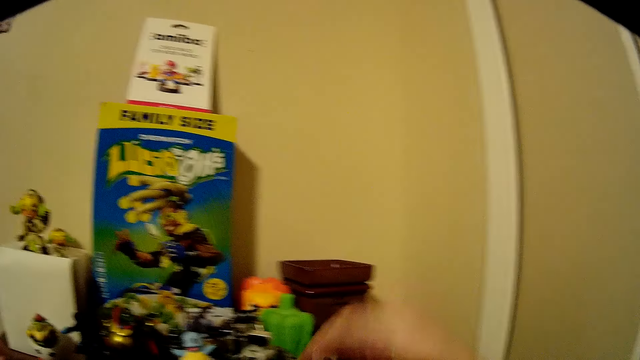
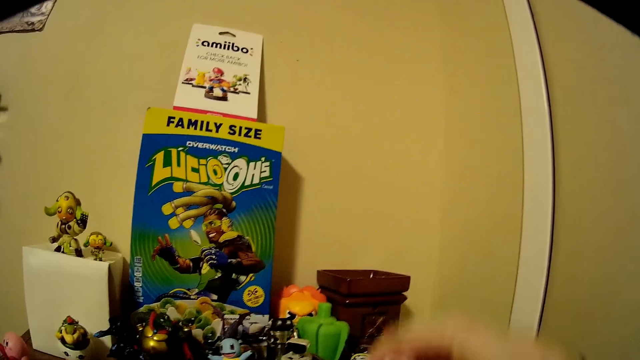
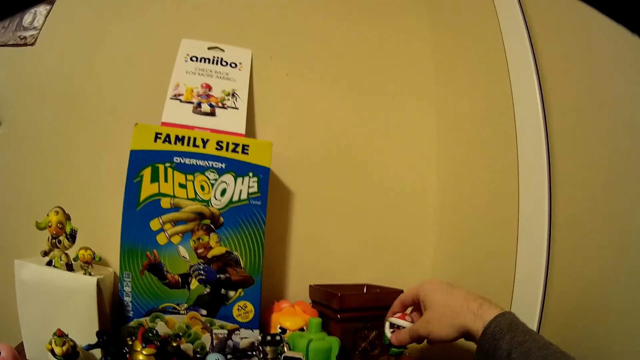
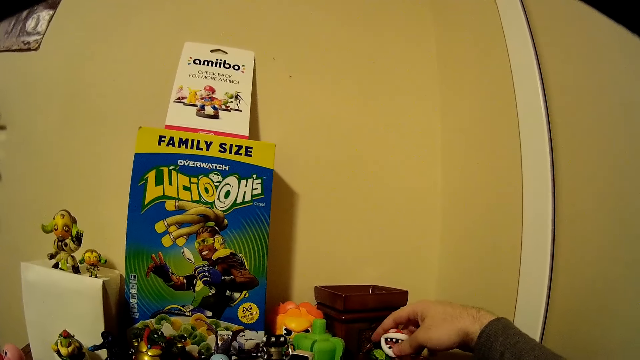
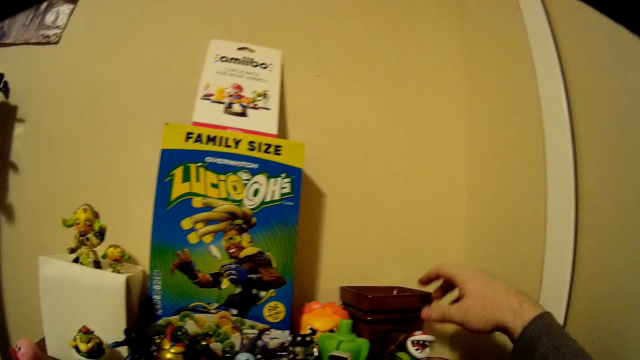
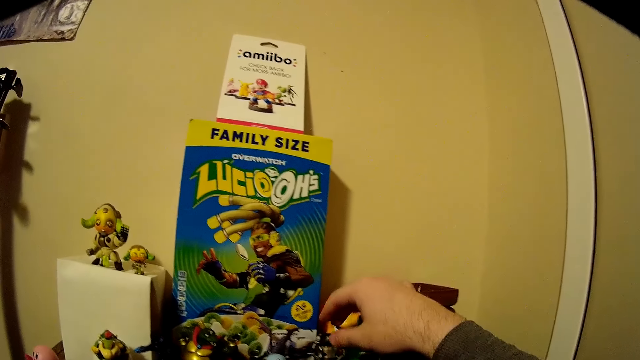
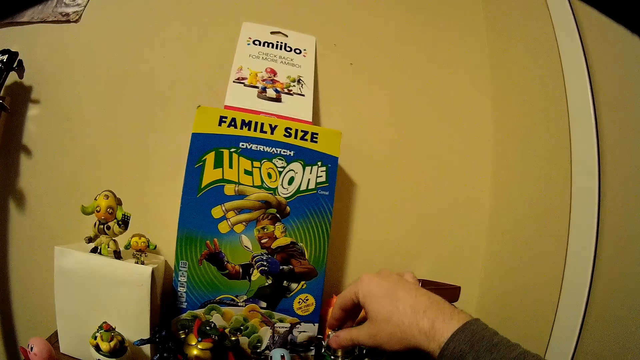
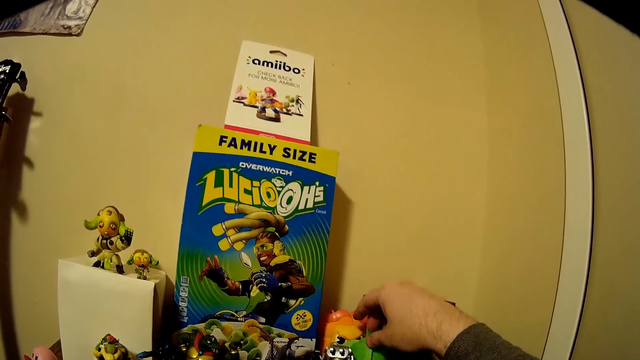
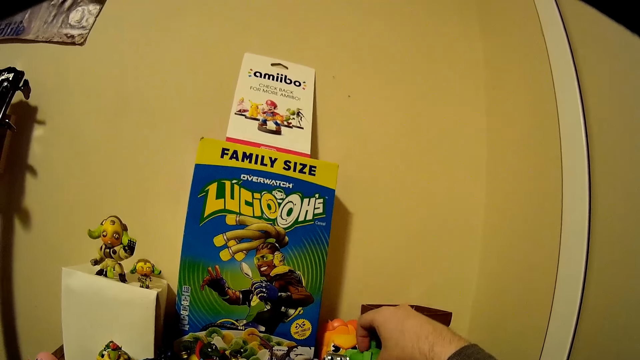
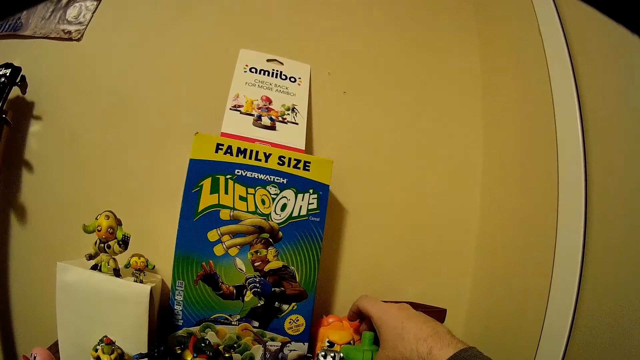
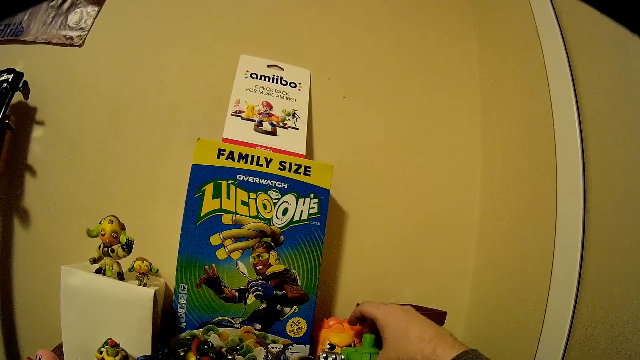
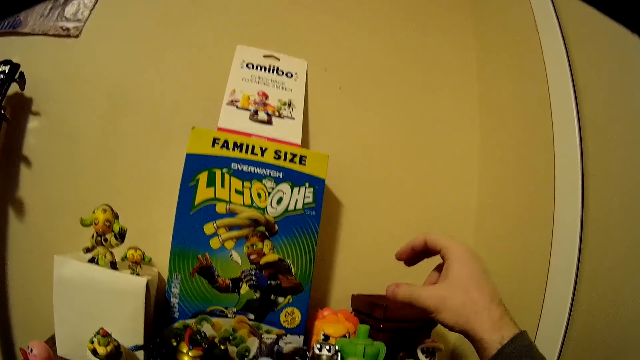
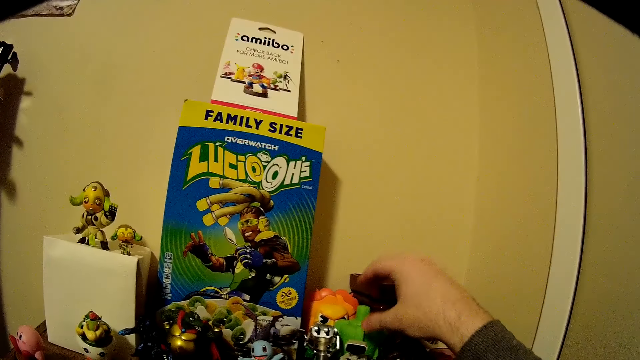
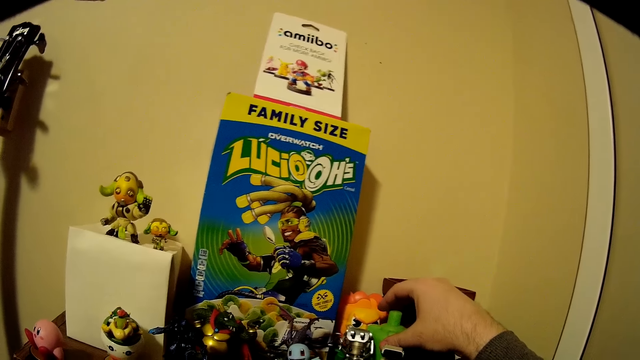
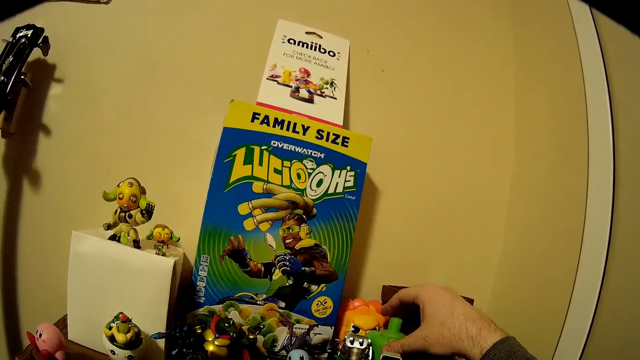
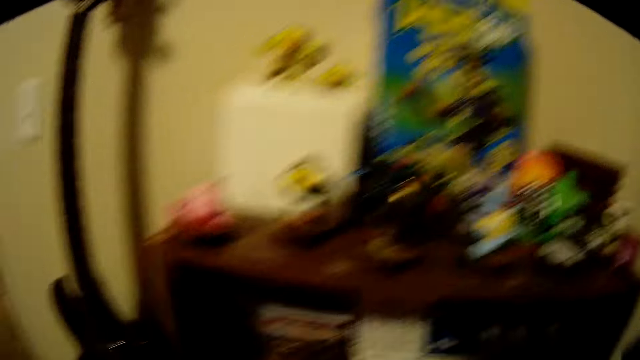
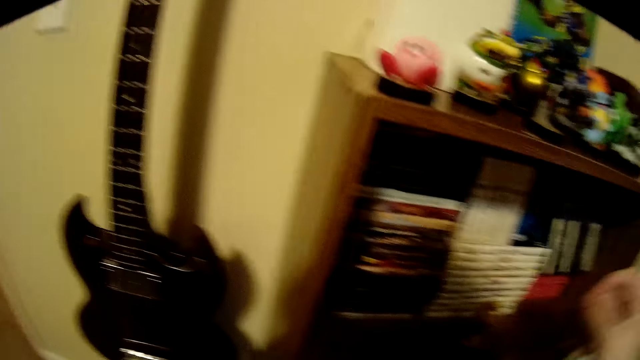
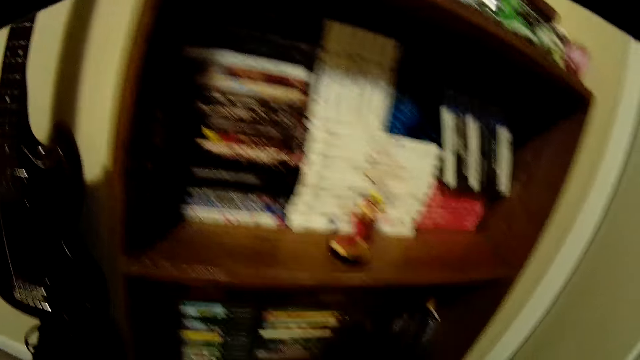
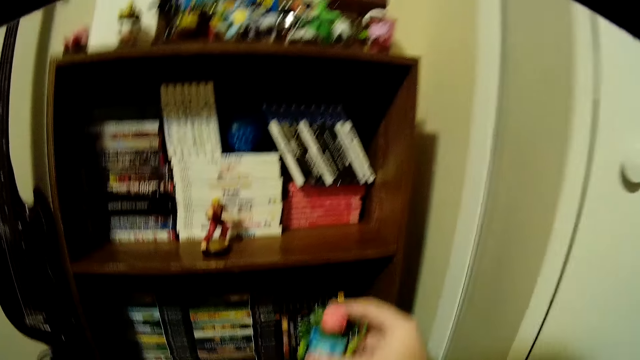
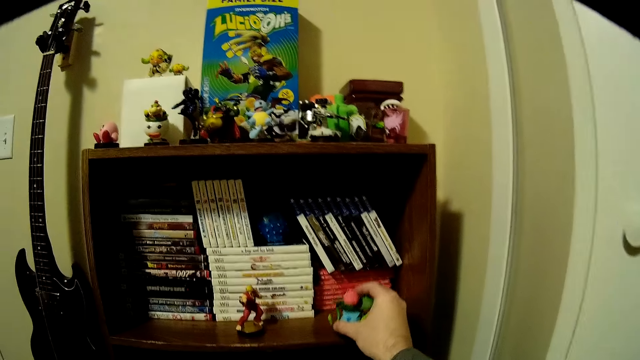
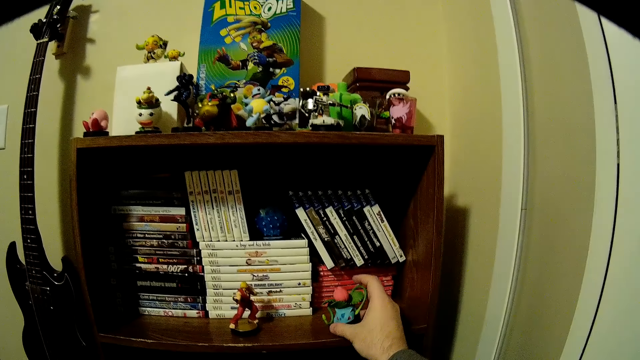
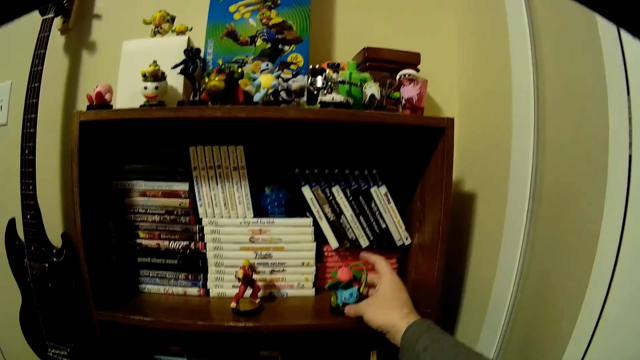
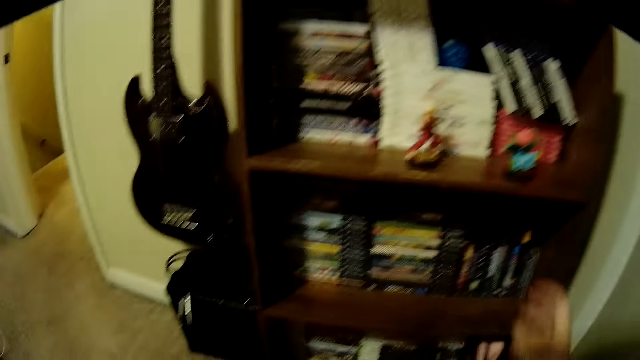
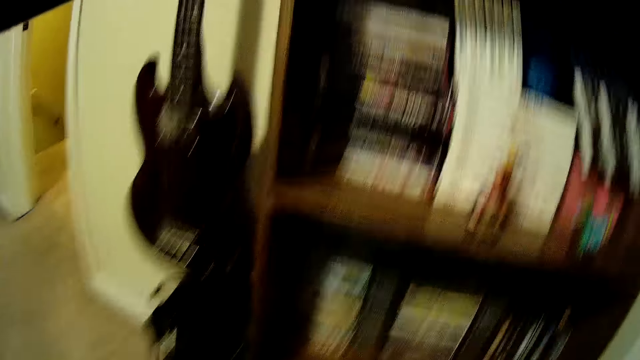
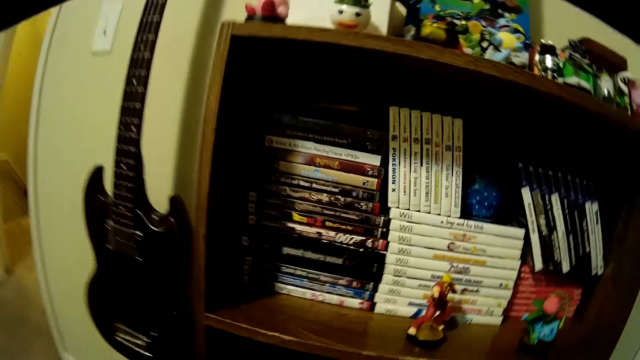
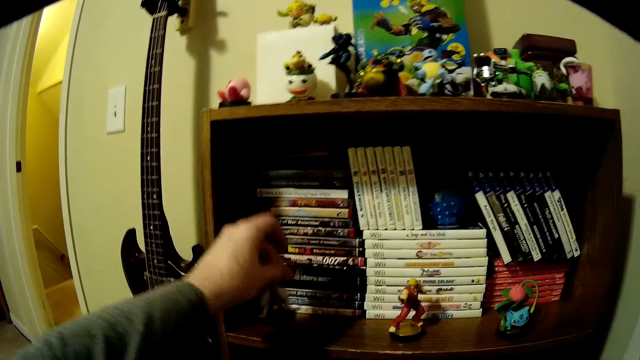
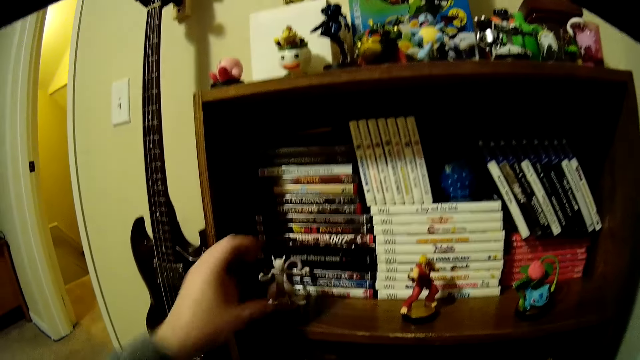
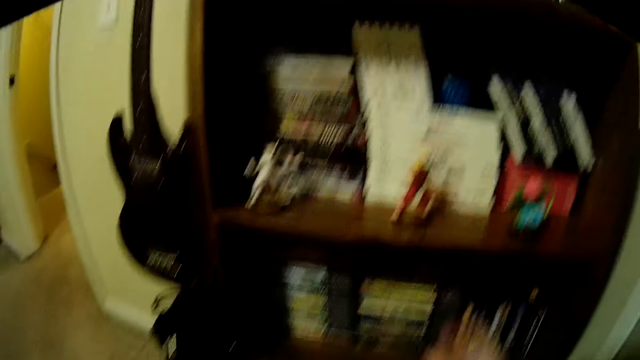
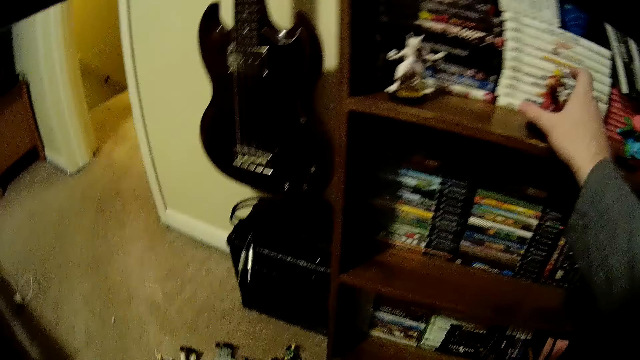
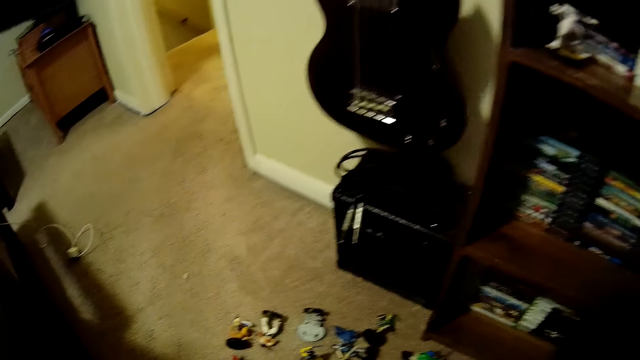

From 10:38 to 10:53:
The camera wearer moves the glass on a book shelf. He places a figurine on the book shelf. He arranges the figurines on the book shelf. He adjusts a figurine on the book shelf. He holds a figurine on his right hand. He places a figurine on the book shelf. He adjusts a figurine on the book shelf. He places a figurine on the book shelf.

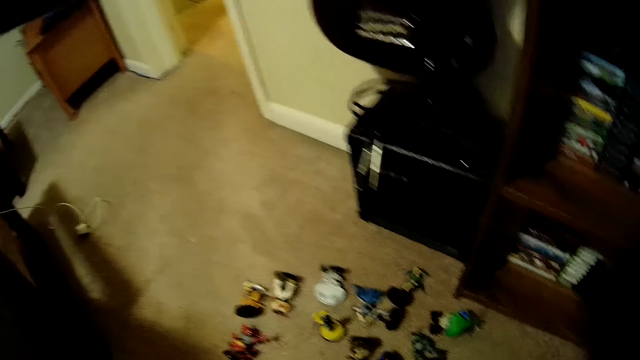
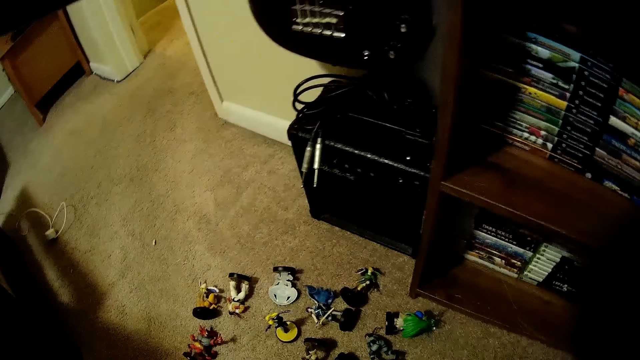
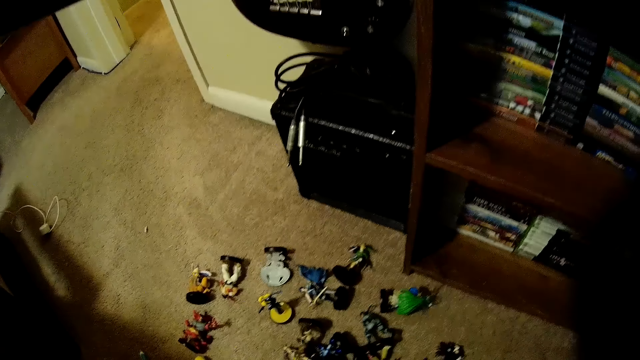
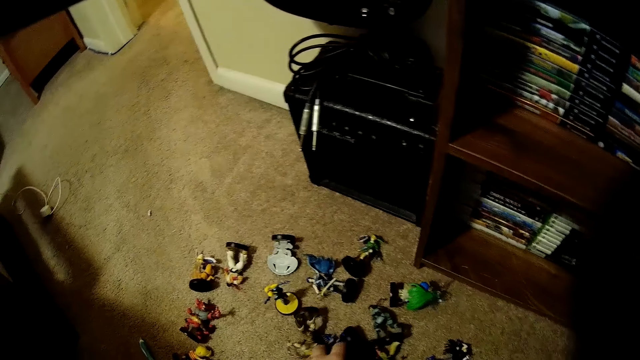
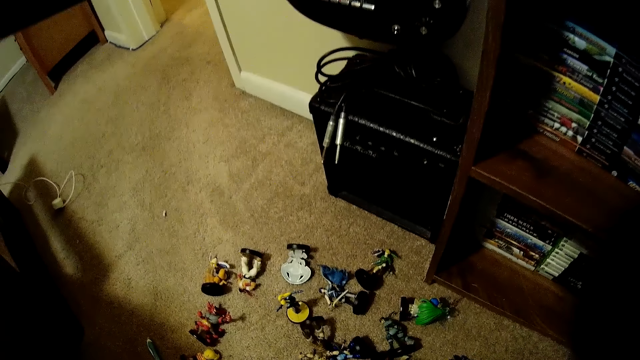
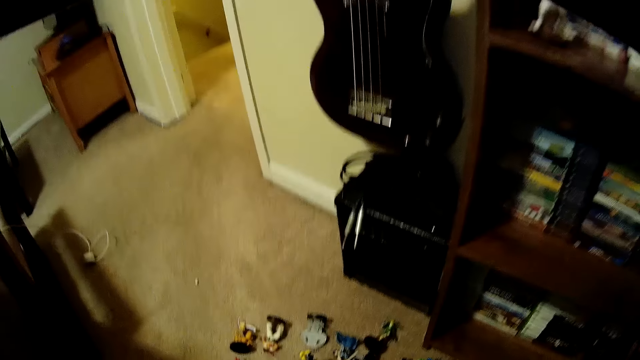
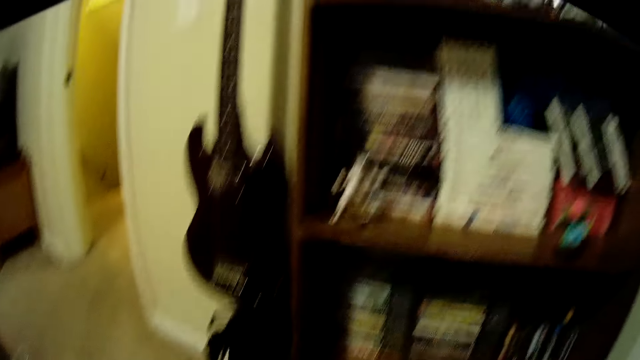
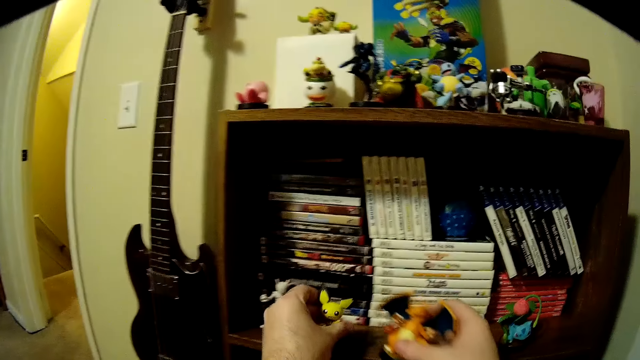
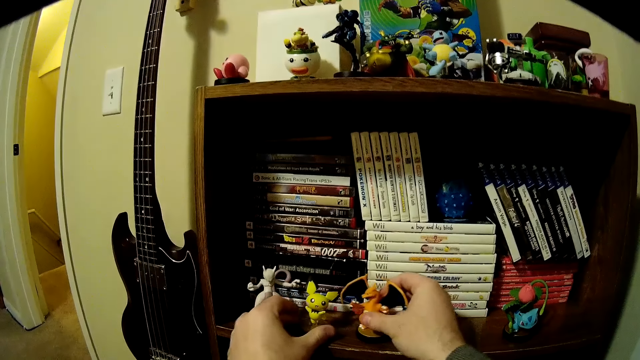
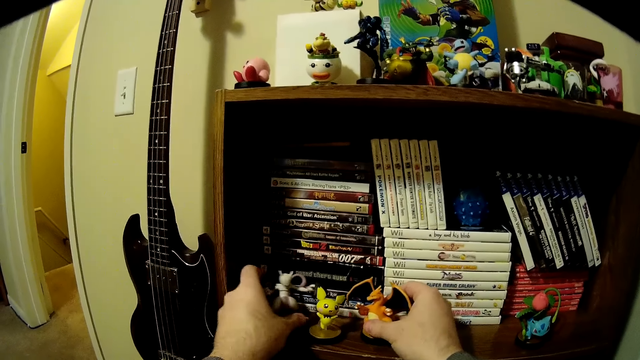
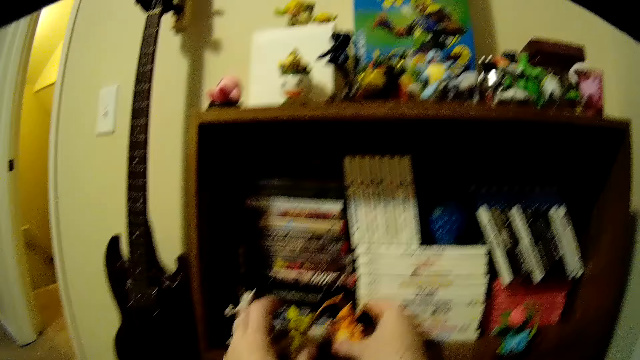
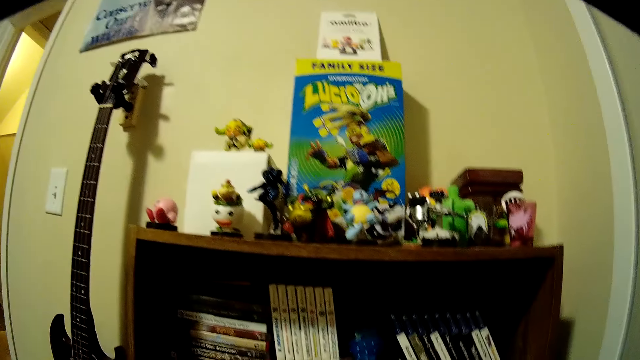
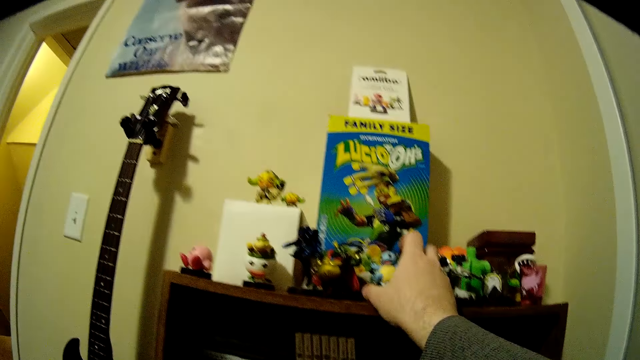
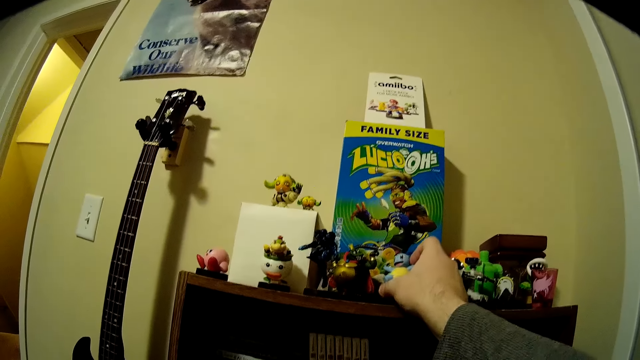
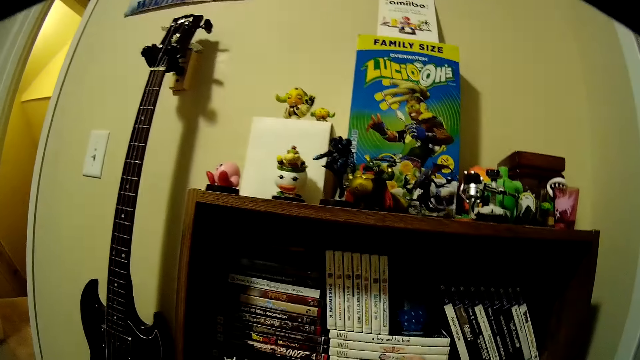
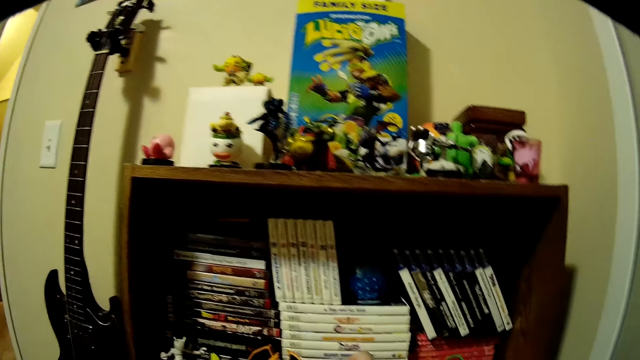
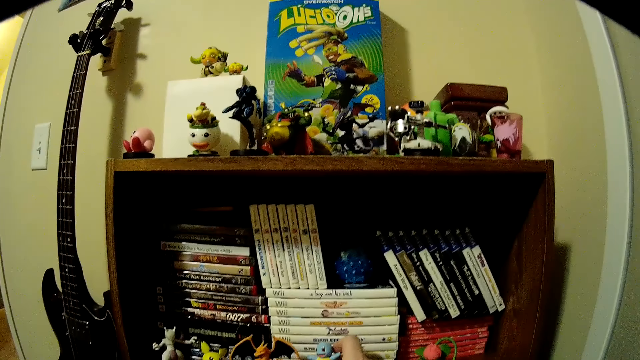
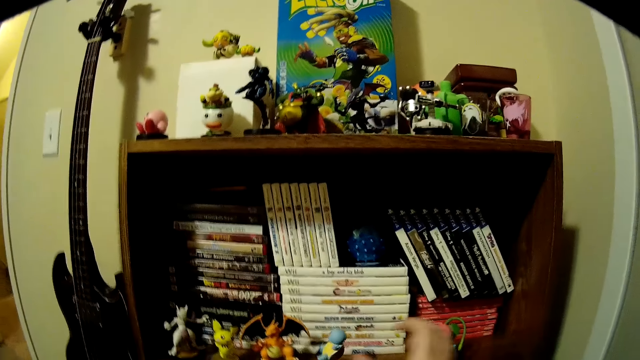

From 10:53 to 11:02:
The camera wearer touches the figurines on a floor. They place a figurine on a book shelf. They place another figurine on the book shelf. They arrange the figurines on the book shelf. They pick up a figurine from the book shelf.
